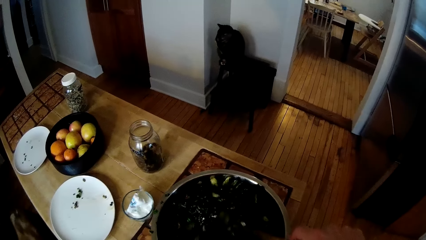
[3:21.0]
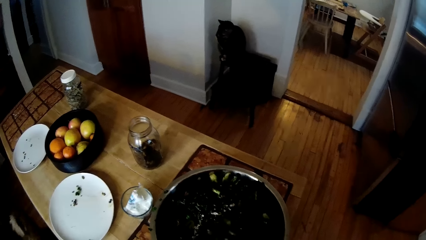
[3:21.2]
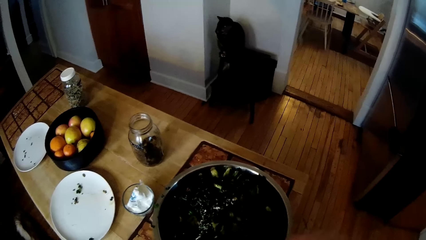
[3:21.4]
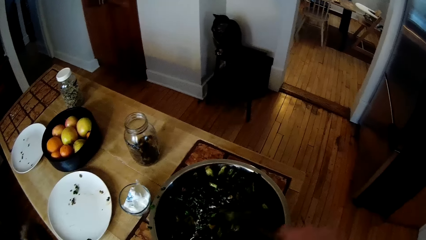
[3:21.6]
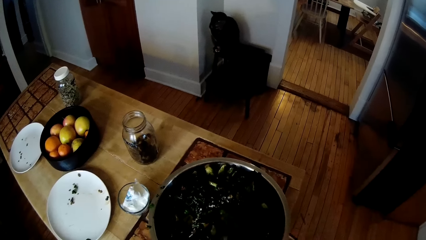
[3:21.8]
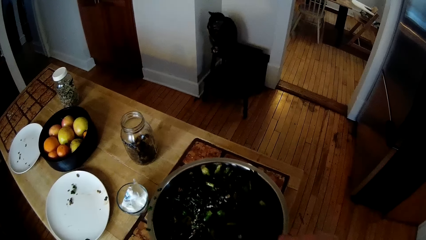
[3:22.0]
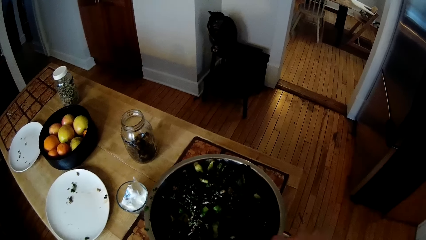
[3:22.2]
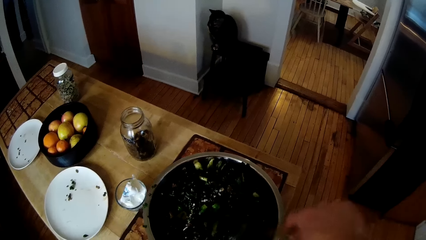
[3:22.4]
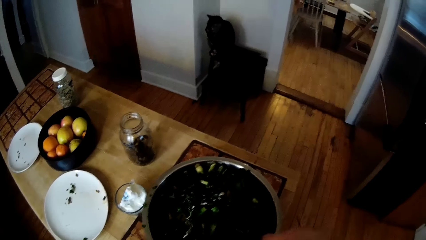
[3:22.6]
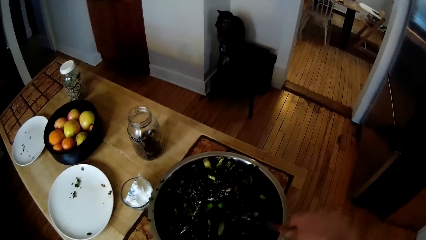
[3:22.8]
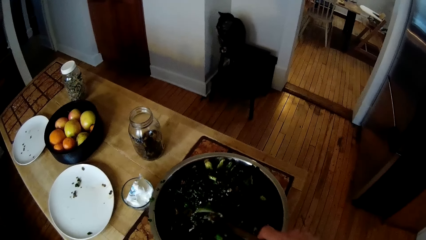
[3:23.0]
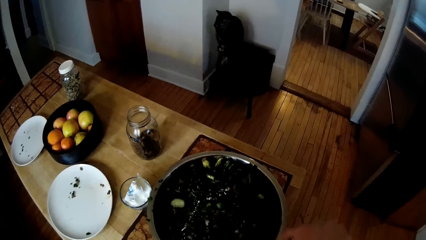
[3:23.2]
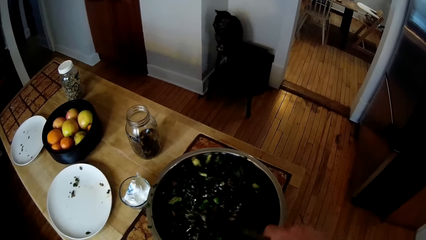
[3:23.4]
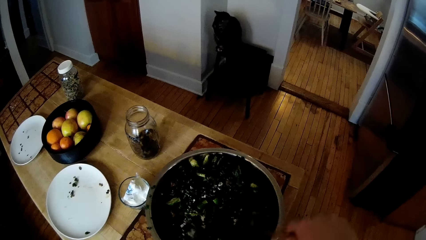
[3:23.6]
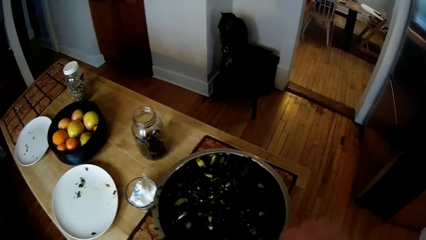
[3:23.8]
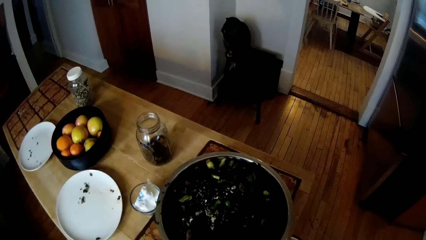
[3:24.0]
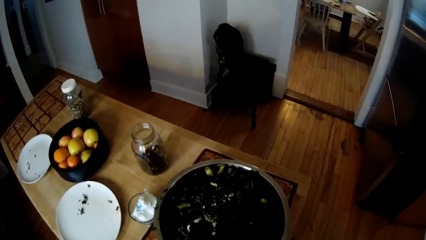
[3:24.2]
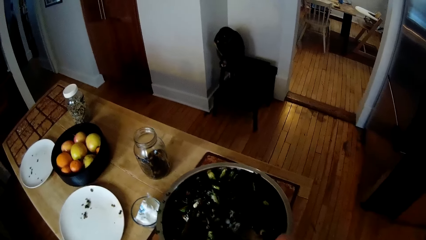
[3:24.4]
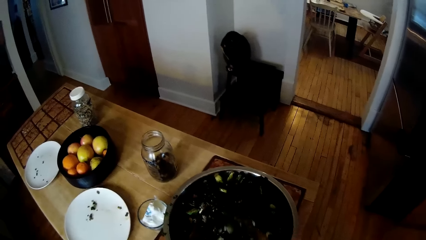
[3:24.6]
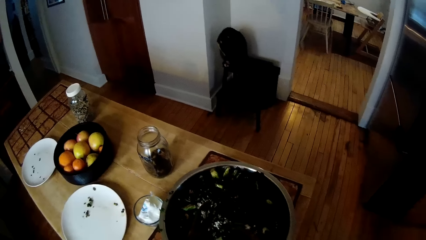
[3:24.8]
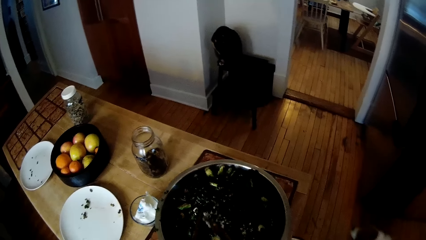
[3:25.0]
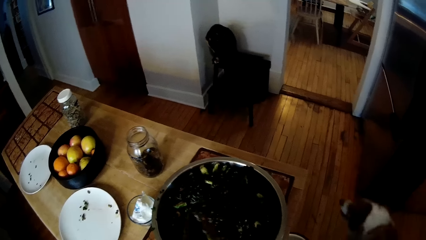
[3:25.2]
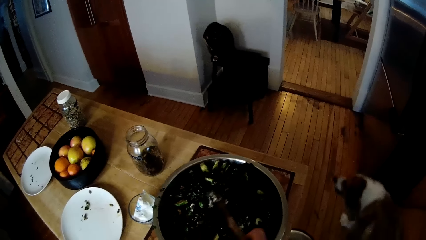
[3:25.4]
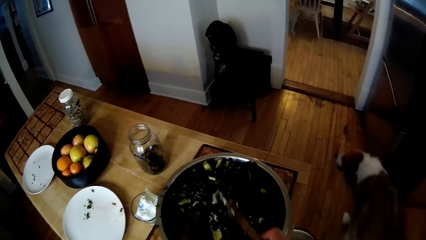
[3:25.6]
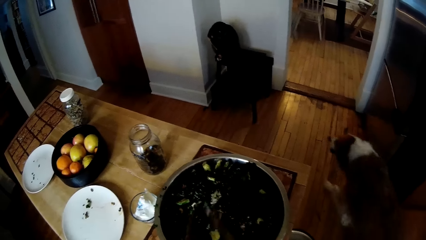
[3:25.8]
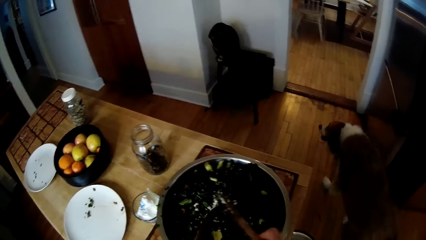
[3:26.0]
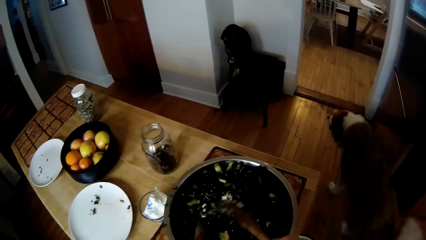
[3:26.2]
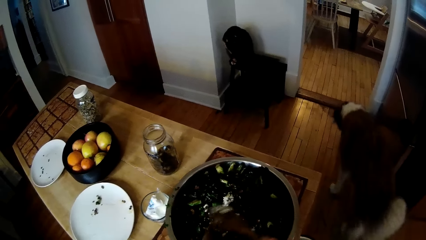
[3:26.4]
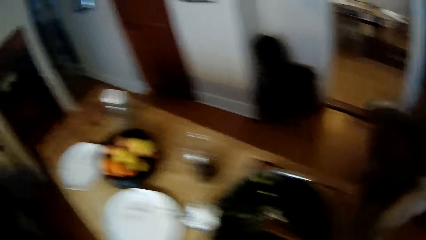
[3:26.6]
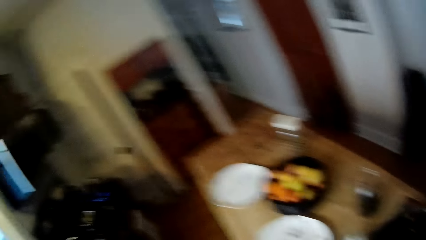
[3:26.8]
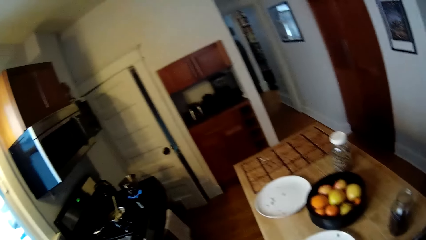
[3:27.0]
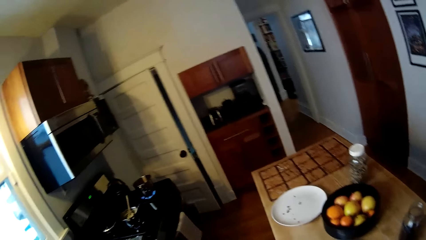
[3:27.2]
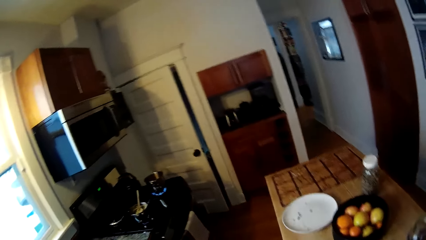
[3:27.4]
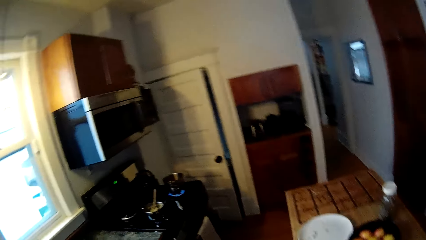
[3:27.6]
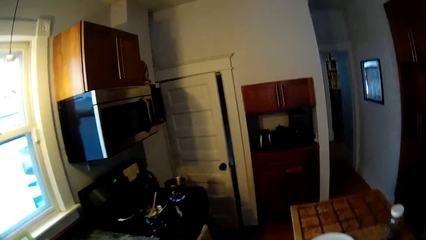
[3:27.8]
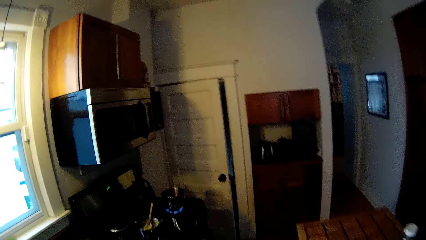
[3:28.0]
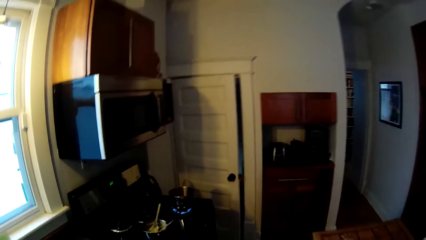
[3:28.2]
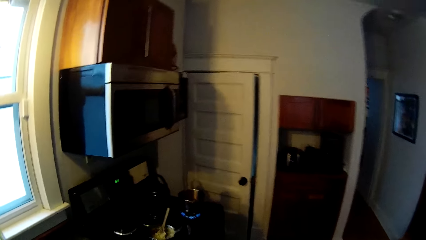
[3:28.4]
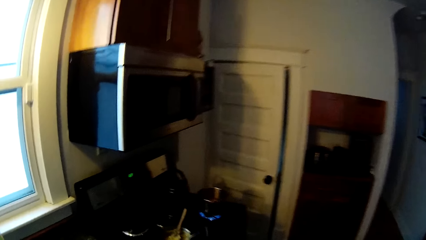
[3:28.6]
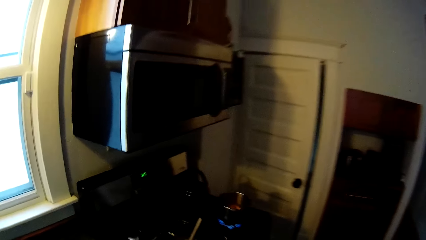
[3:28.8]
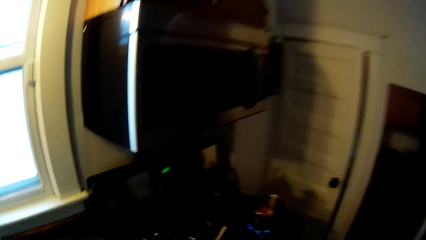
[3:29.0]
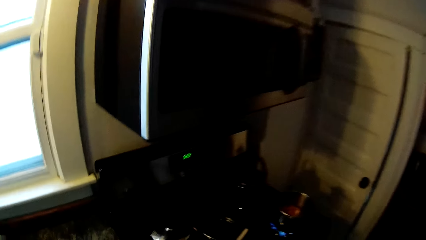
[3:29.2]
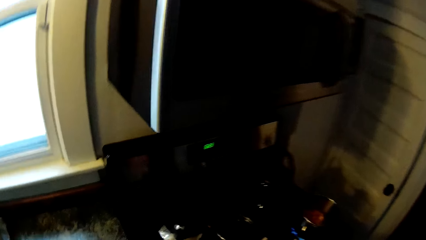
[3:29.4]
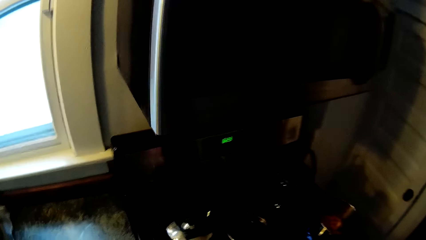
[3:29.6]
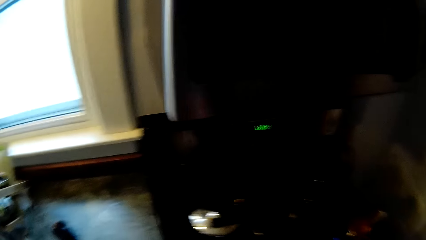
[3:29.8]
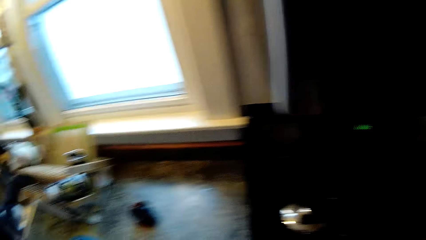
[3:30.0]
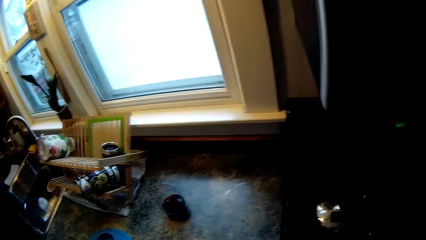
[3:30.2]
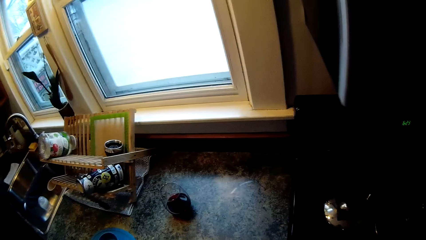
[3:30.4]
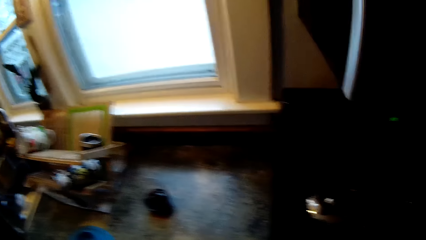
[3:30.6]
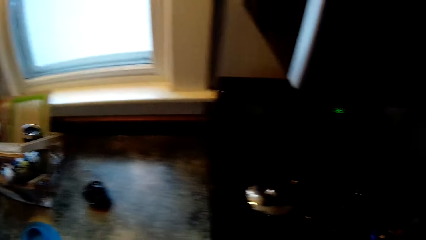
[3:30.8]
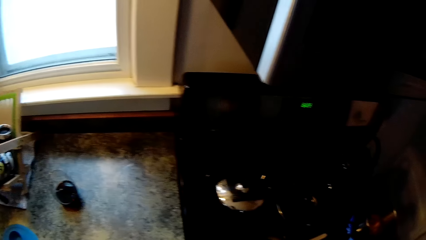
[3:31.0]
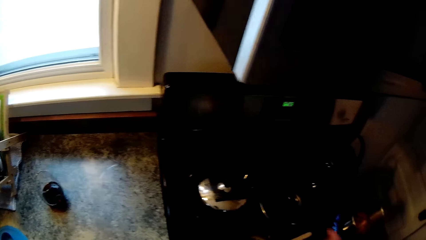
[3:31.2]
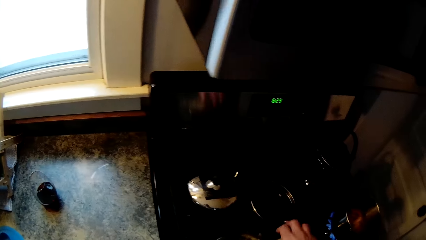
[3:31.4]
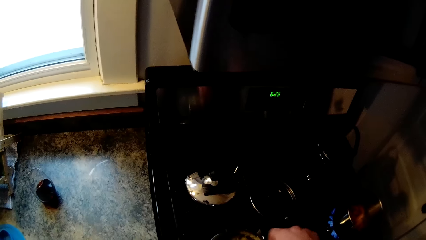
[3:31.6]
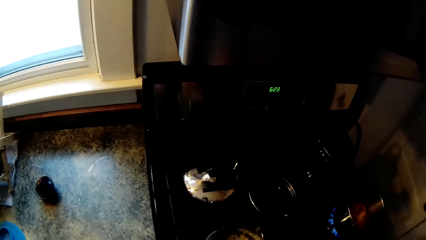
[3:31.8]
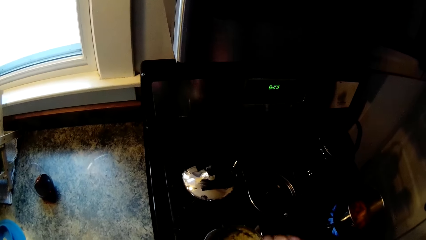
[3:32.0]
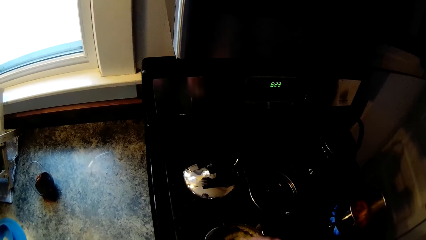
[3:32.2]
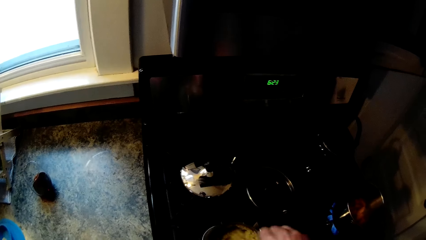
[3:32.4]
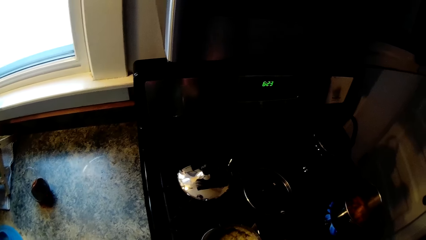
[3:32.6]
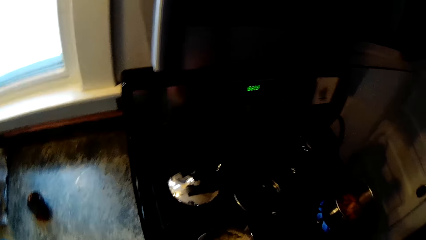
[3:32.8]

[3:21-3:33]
The camera wearer picks up a spoon on the cooker with his right hand. He stirs oats on a frying pan on the cooker with the spoon in his right hand.

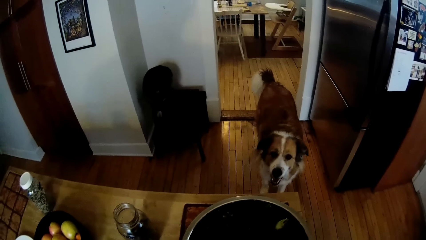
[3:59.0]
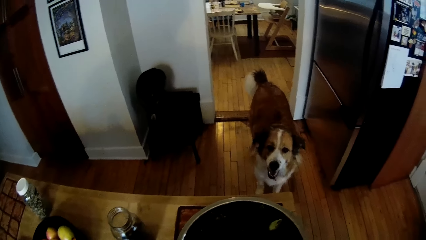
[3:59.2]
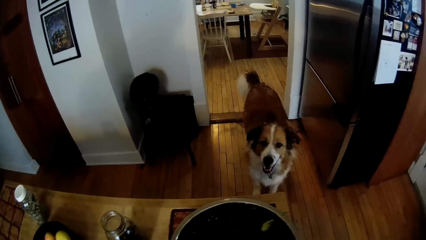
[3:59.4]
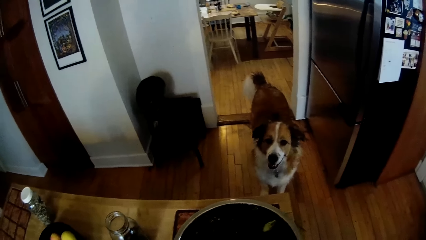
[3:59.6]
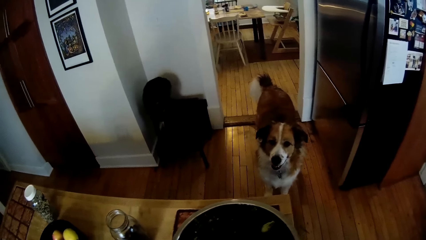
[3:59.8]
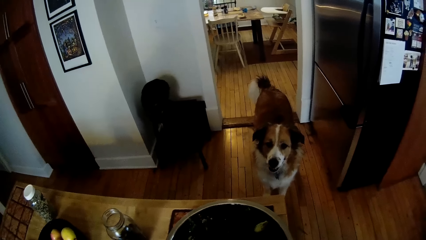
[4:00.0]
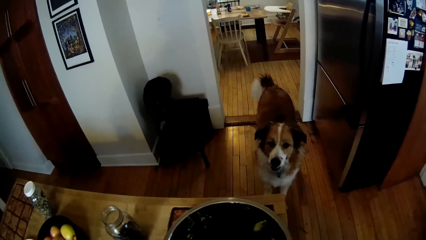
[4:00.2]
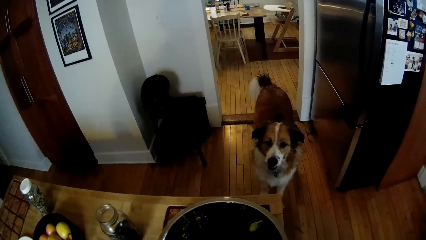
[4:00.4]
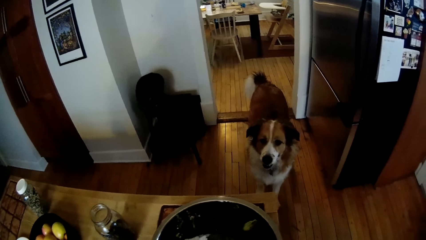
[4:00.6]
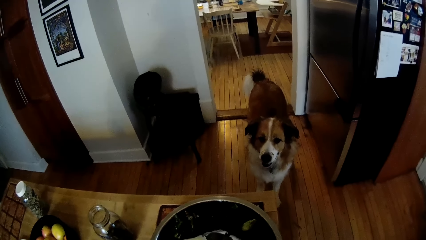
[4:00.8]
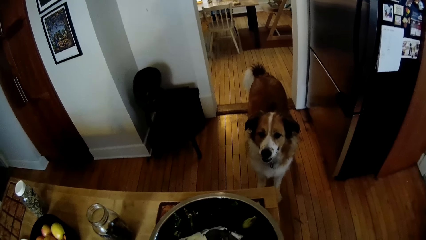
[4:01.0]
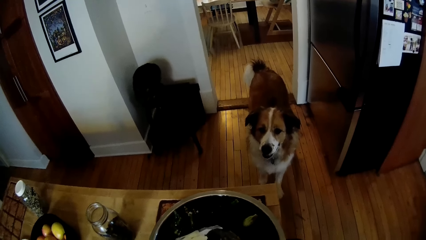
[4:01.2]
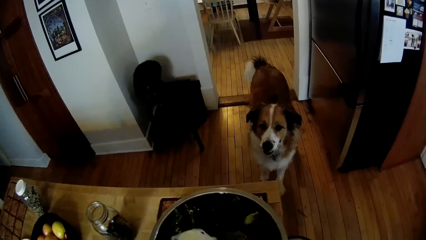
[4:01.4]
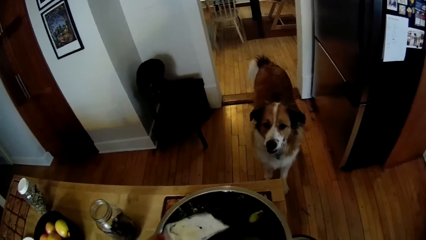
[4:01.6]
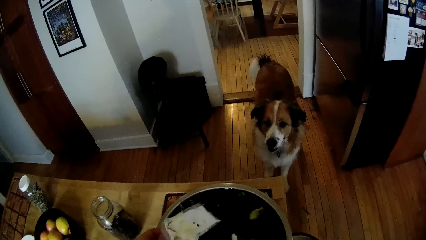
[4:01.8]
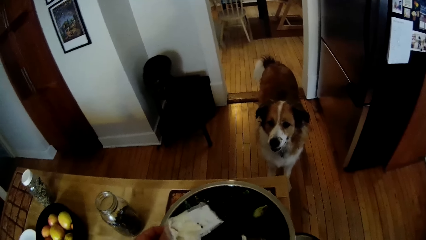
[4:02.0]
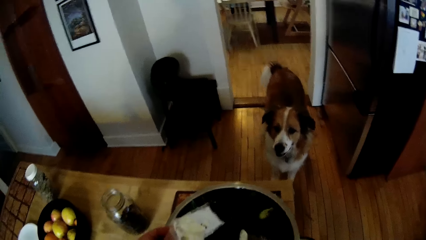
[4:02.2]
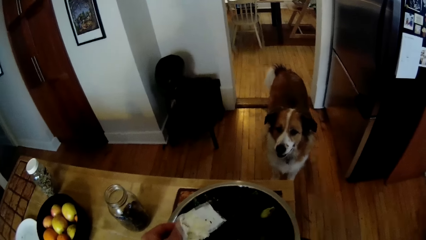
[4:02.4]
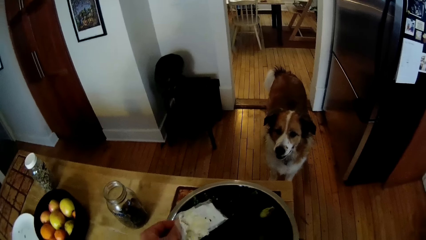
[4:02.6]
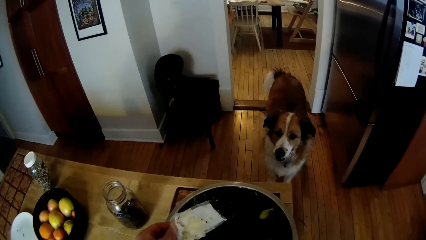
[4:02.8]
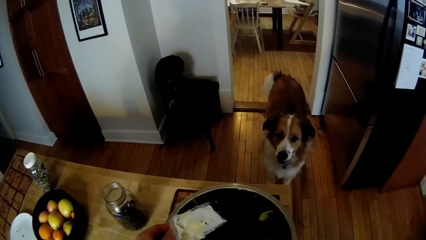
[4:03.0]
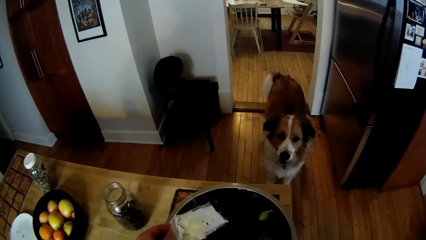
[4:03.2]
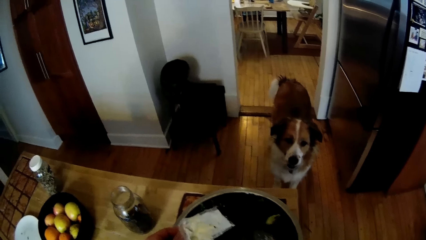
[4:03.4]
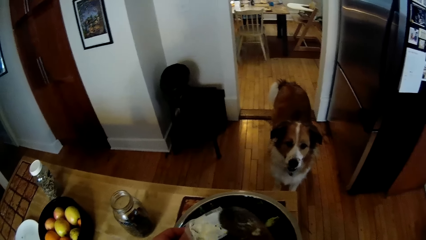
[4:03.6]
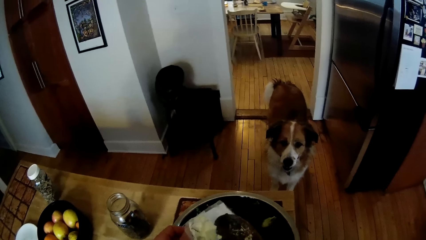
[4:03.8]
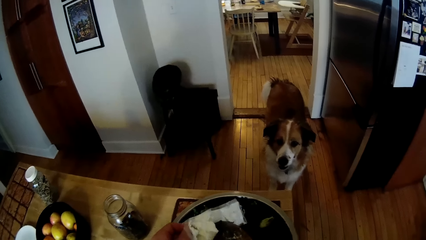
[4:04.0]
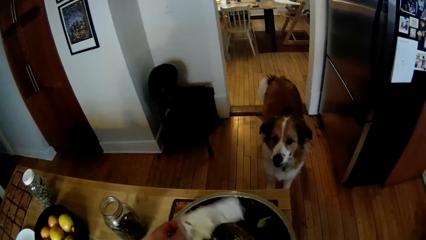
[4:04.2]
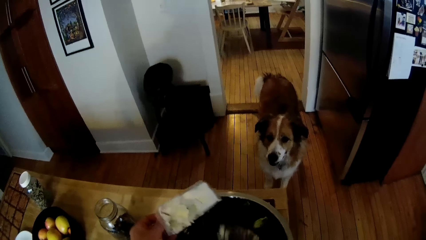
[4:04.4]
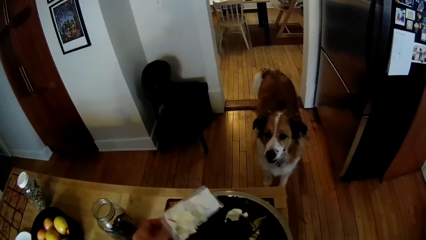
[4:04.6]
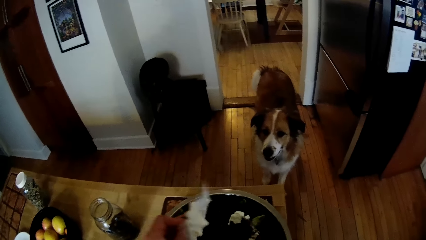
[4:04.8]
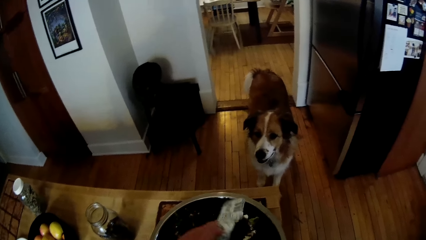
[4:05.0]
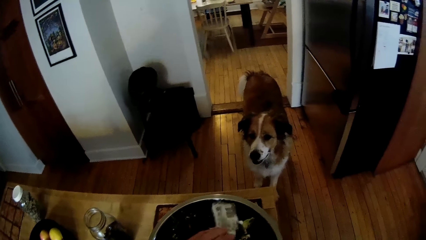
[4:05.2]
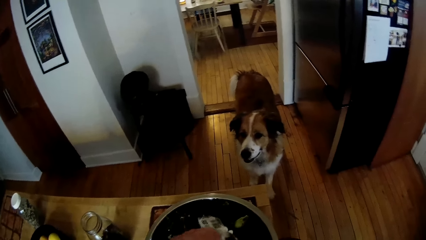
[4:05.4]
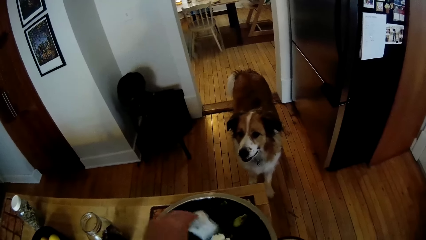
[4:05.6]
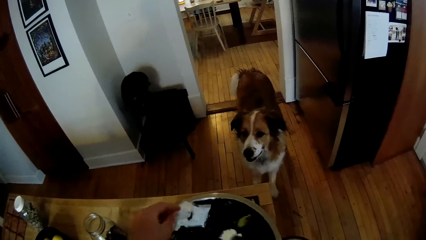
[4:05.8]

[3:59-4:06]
The camera wearer adds cheese to the vegetable in the container with the turner in his right hand.
